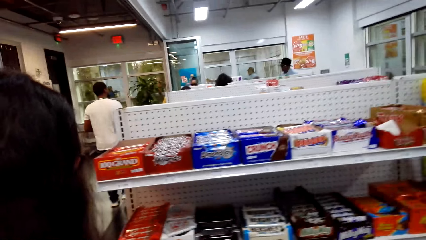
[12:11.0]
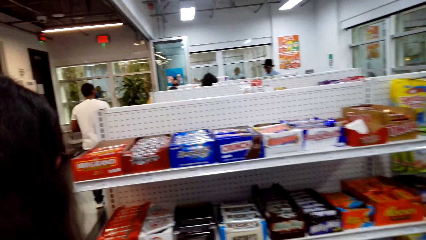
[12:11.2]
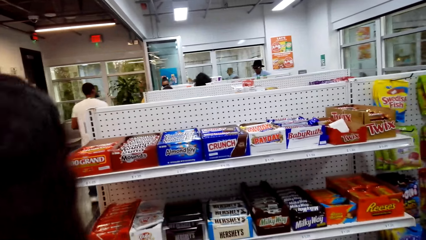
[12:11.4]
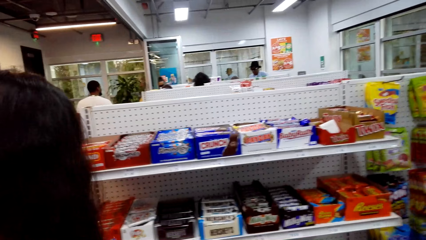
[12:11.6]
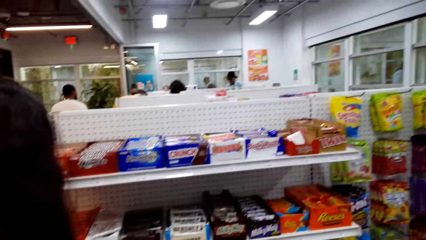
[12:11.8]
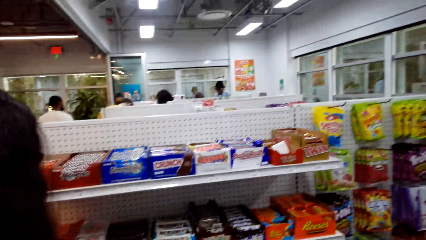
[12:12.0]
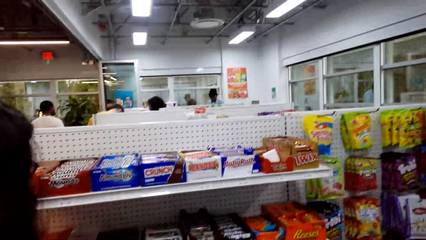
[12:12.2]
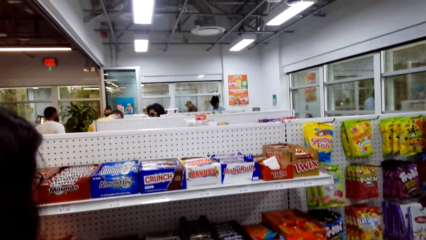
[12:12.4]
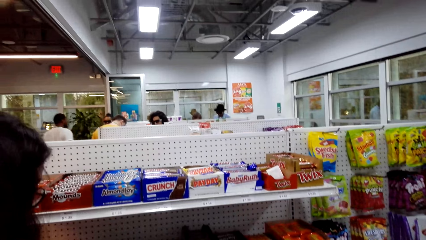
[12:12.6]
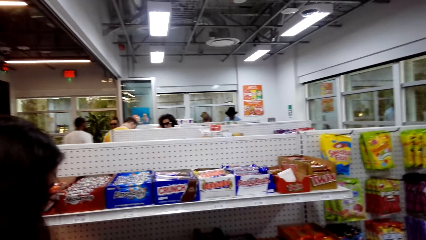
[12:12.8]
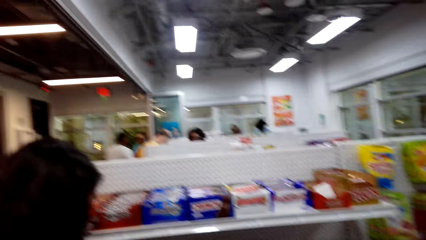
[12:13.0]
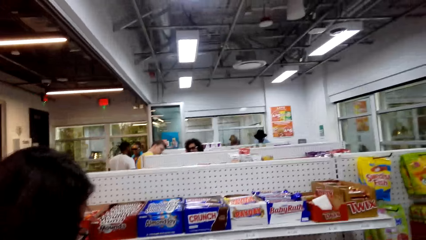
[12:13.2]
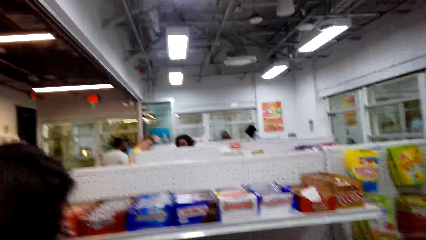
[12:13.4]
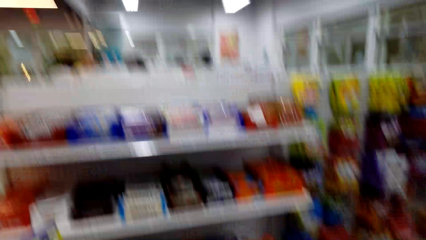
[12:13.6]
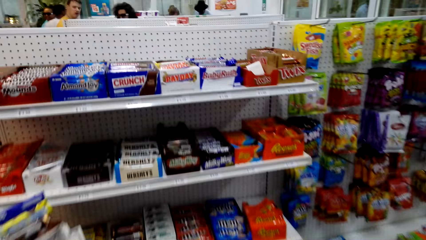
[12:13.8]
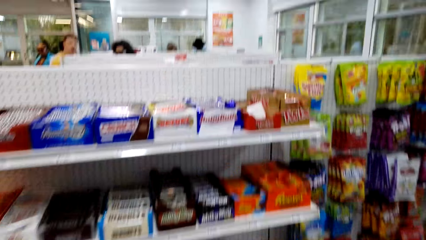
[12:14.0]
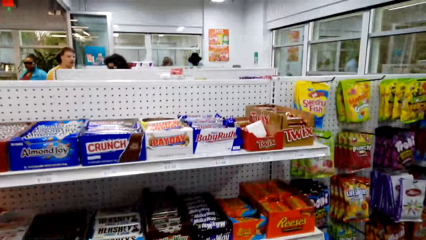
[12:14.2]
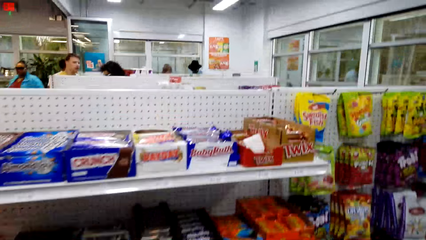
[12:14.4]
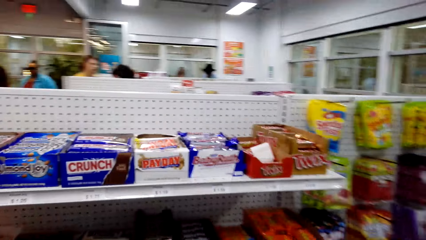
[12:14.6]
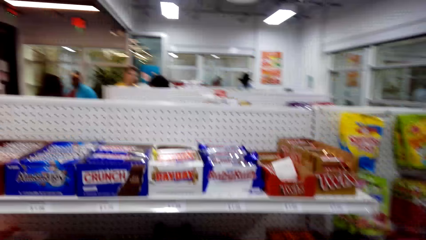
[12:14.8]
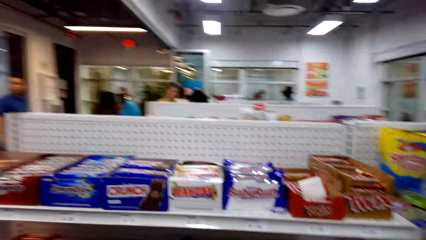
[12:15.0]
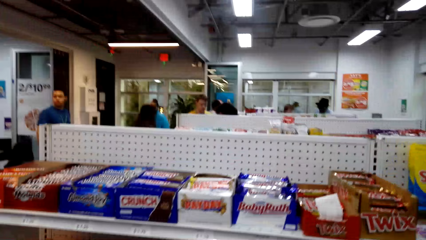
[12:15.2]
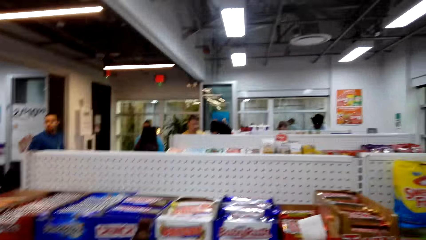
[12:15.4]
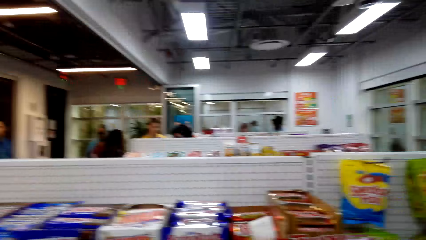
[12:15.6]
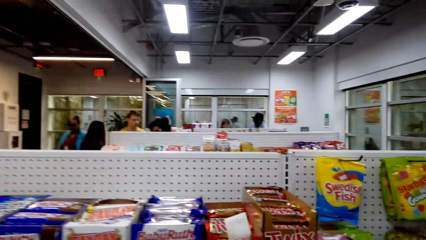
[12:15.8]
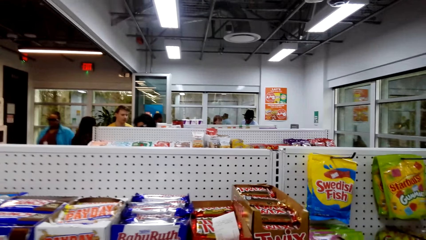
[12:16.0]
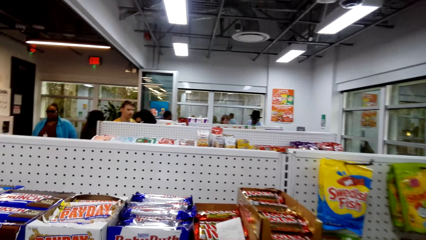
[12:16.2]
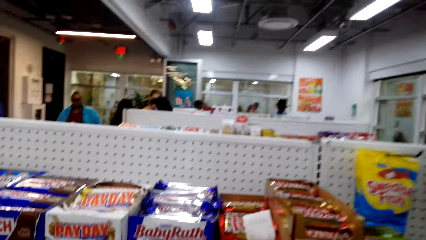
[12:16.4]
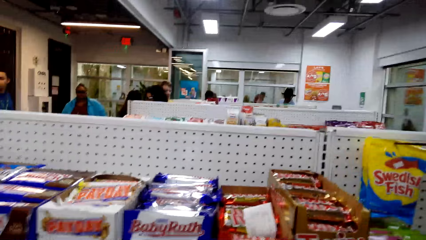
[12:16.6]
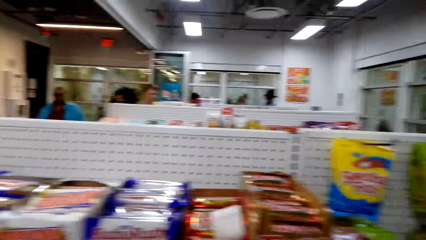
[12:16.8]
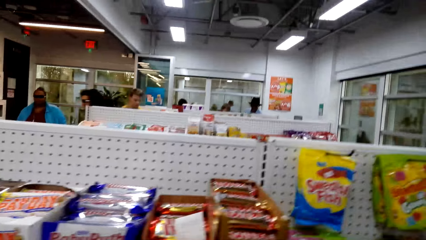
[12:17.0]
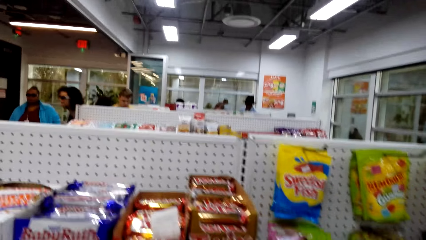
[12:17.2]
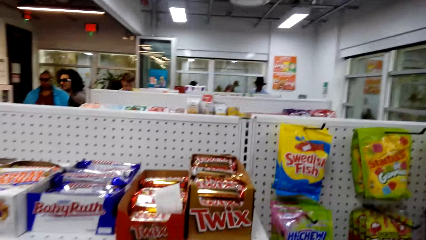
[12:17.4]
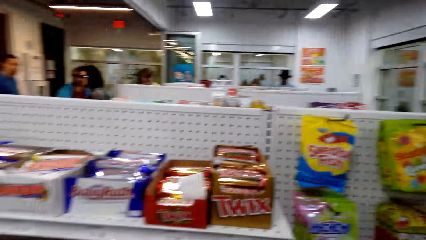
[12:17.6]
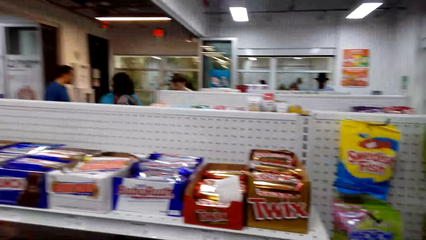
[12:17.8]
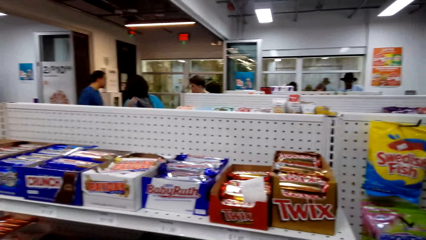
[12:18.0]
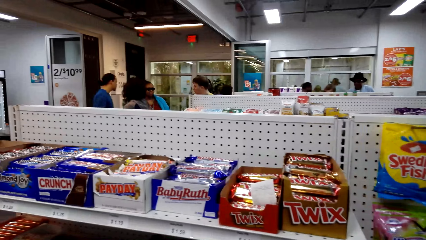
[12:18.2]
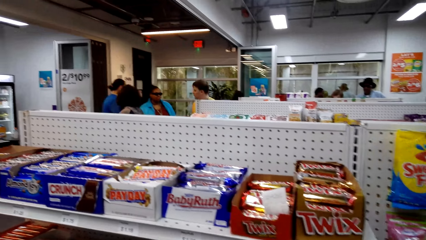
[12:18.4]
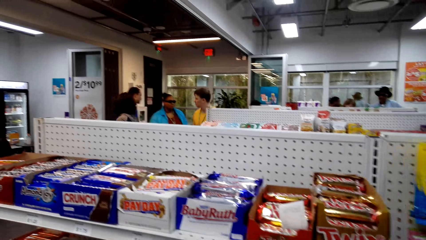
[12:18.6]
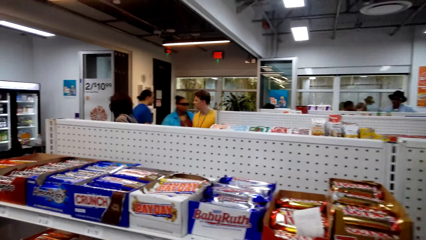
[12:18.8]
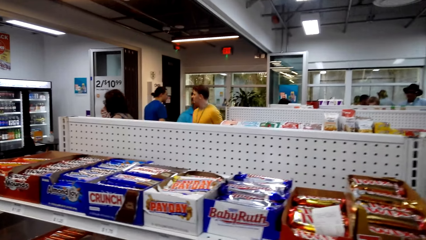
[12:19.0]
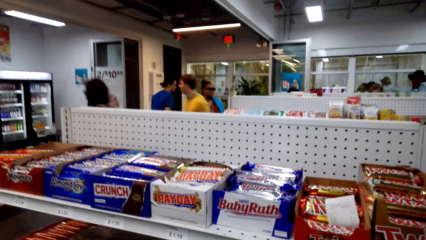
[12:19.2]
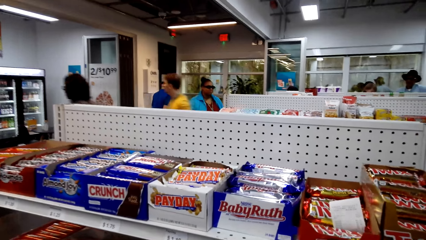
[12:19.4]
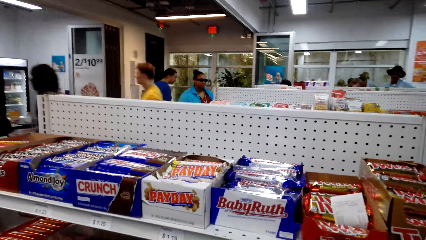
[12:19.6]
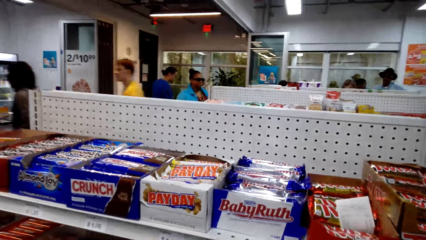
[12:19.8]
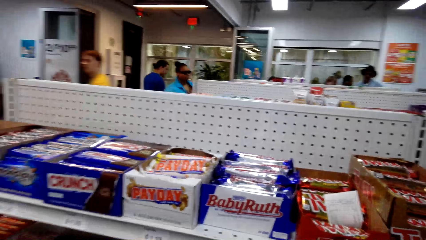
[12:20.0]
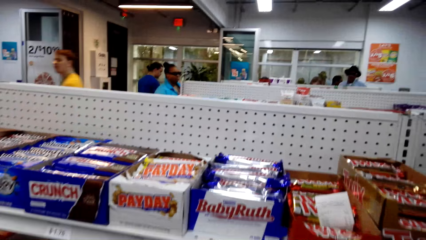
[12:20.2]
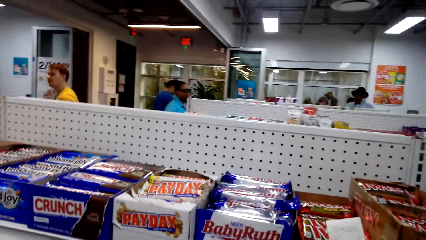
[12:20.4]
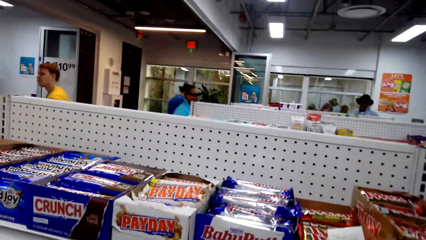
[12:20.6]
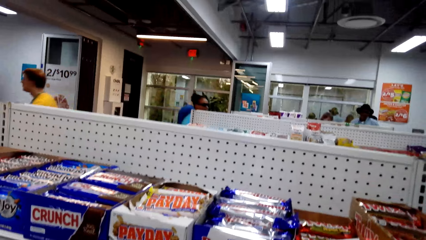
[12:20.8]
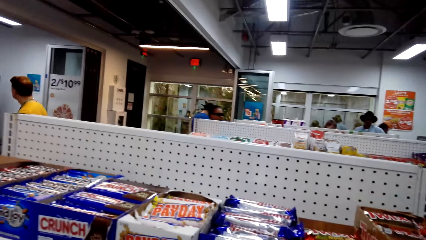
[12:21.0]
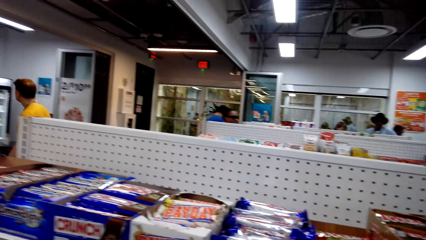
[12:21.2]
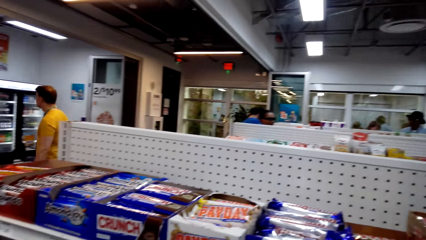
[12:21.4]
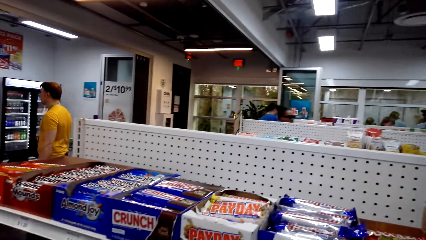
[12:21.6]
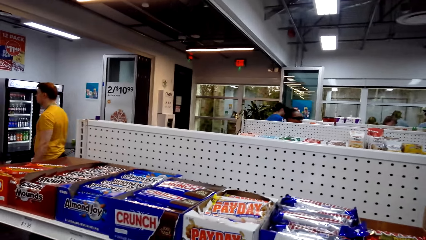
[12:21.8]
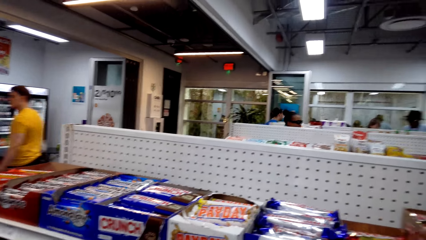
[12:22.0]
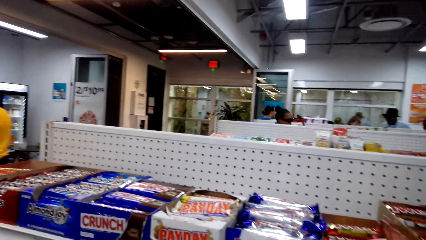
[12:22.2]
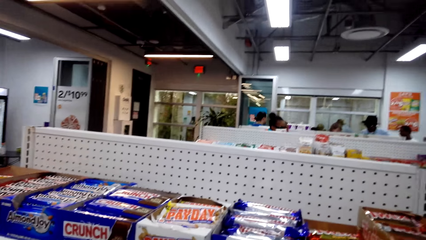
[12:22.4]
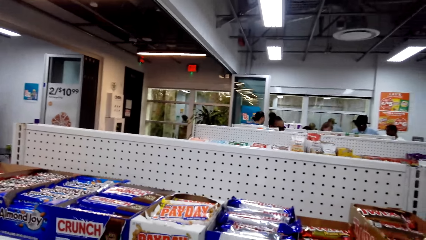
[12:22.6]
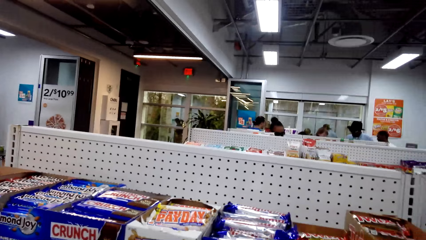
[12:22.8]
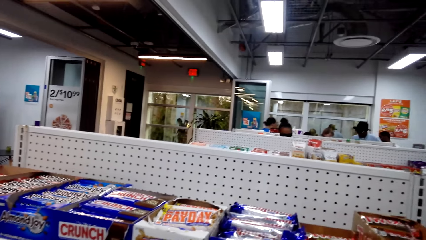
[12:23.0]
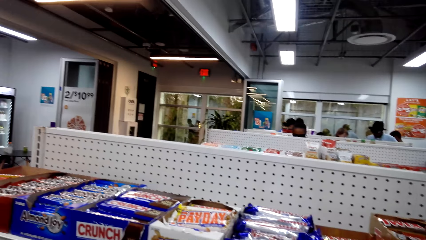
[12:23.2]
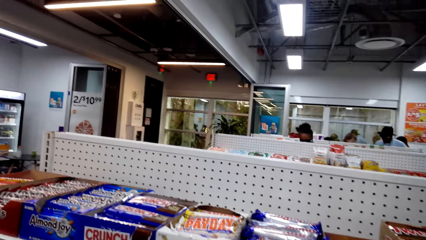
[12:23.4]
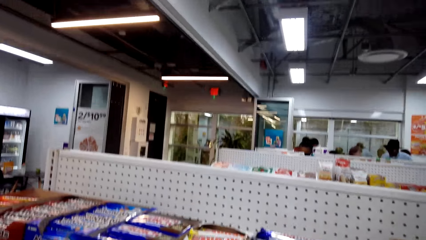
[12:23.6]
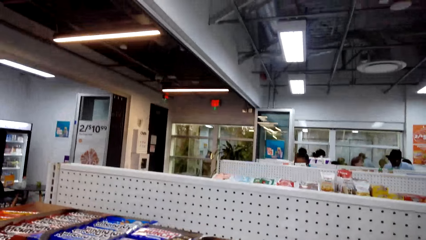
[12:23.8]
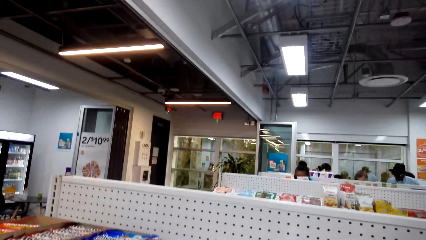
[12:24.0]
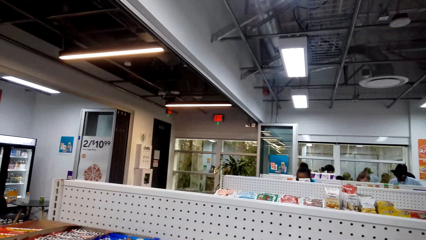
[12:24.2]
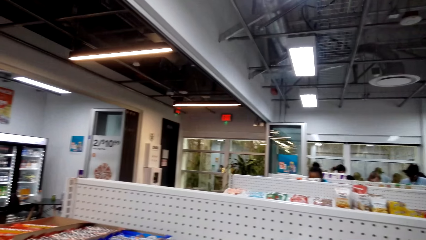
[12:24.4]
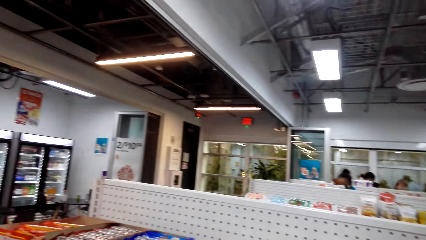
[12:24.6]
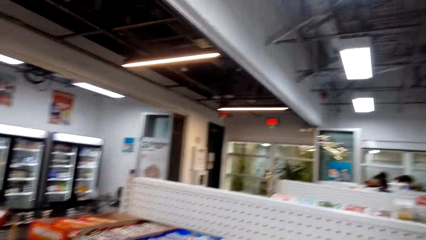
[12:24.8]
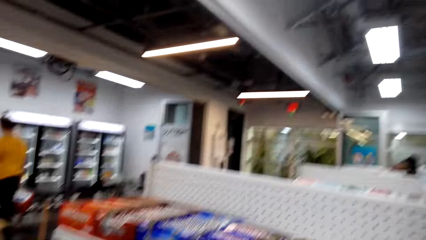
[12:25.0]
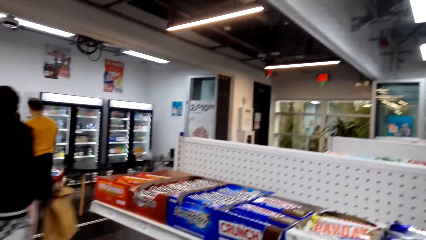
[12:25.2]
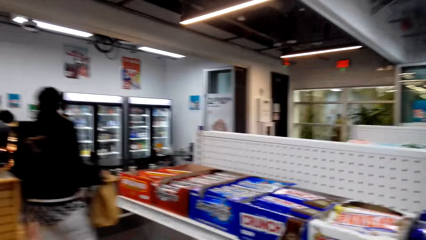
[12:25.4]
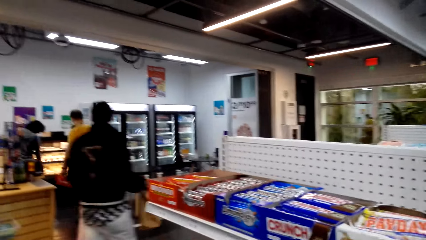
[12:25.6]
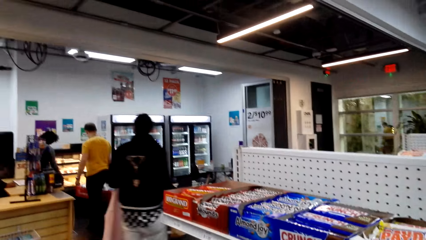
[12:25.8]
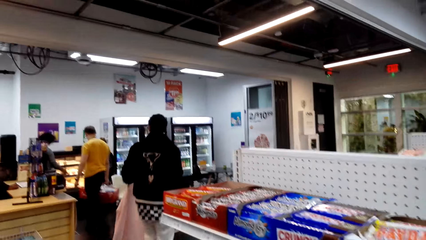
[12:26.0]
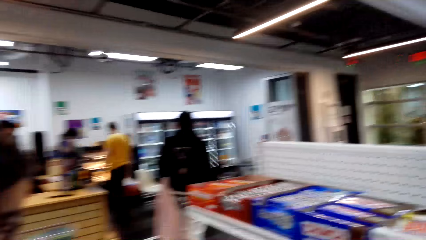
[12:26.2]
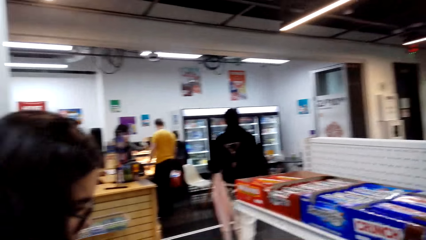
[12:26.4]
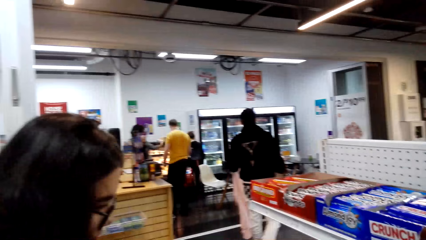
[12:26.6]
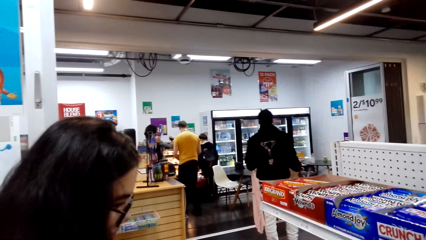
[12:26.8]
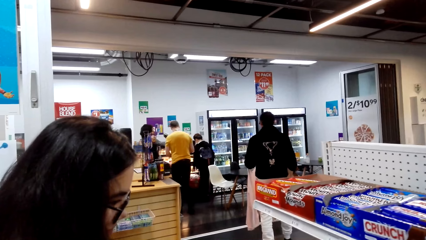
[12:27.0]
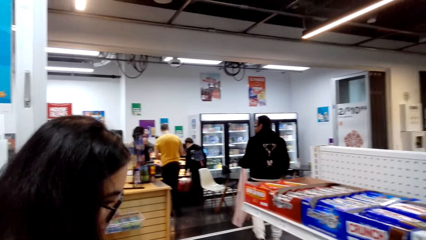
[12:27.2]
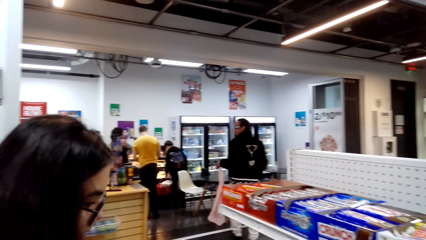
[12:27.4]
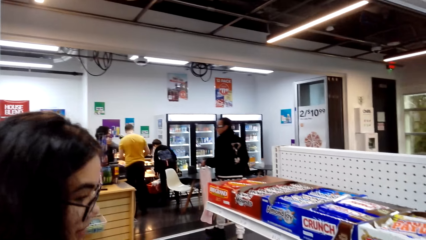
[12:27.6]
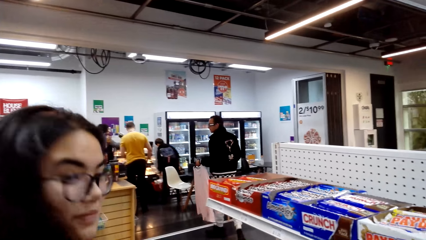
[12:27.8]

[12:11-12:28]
The camera wearer talks.
